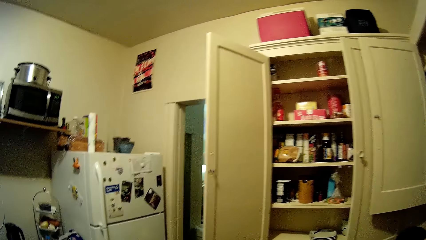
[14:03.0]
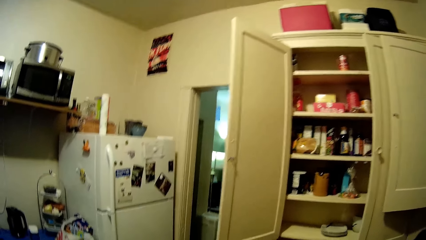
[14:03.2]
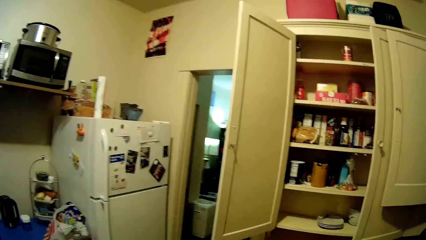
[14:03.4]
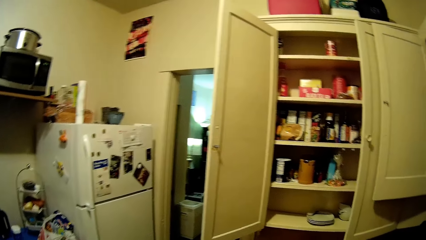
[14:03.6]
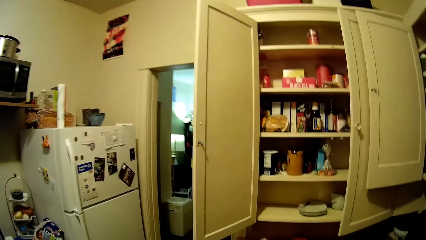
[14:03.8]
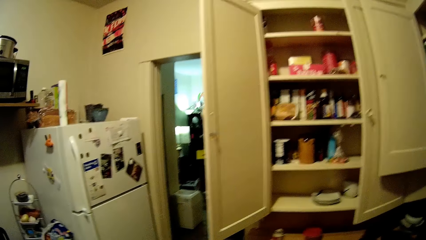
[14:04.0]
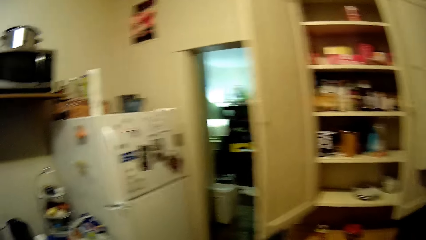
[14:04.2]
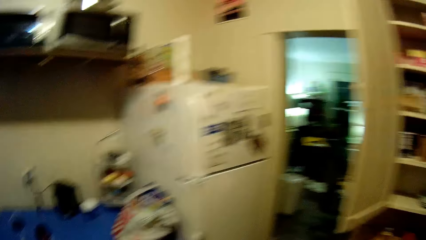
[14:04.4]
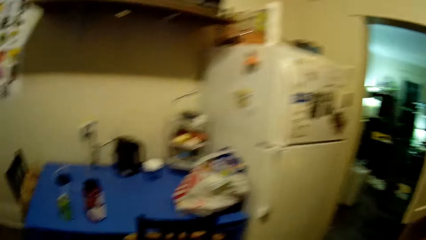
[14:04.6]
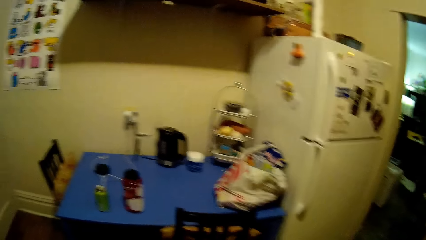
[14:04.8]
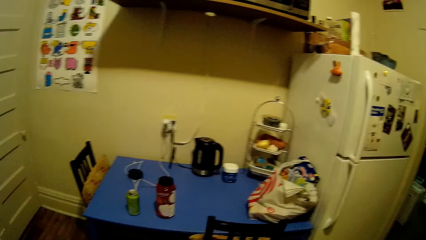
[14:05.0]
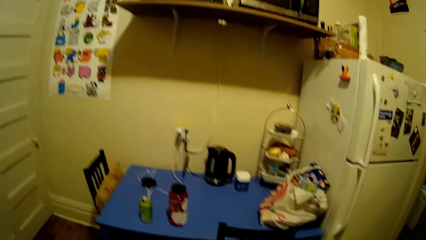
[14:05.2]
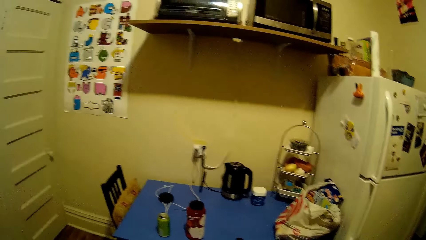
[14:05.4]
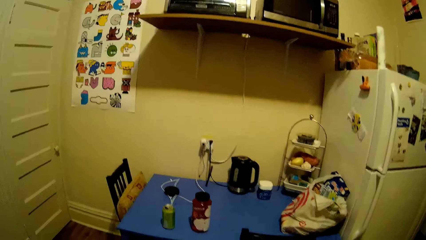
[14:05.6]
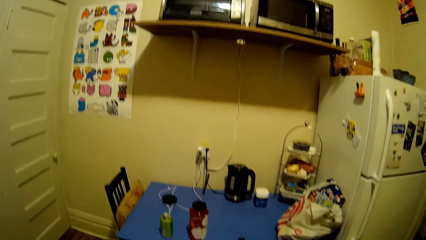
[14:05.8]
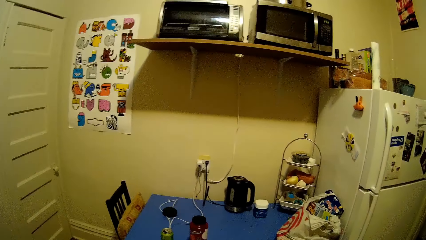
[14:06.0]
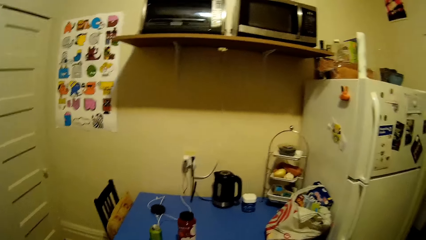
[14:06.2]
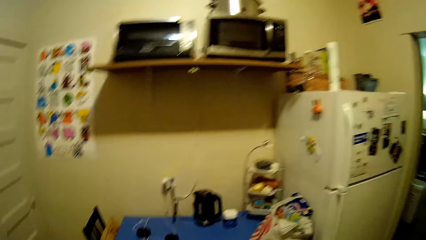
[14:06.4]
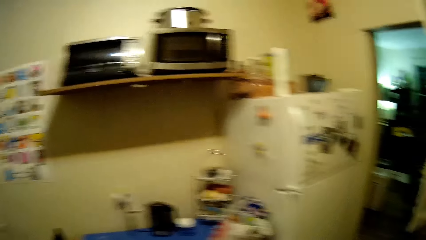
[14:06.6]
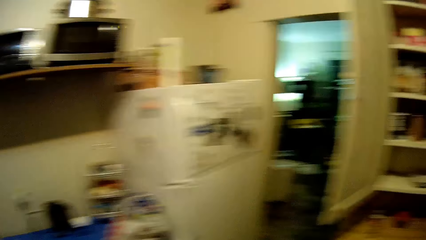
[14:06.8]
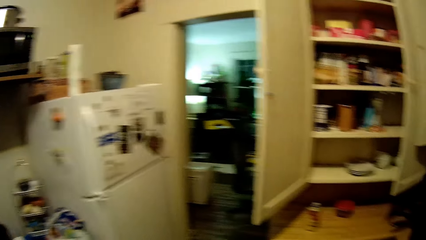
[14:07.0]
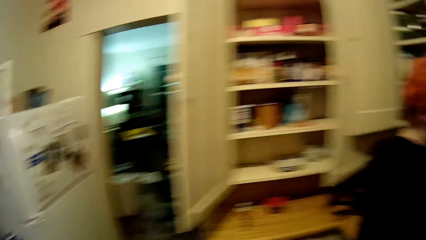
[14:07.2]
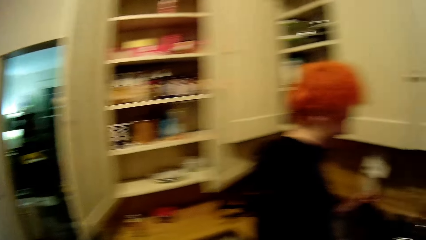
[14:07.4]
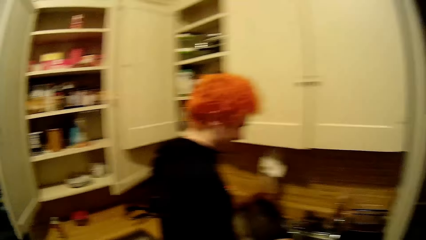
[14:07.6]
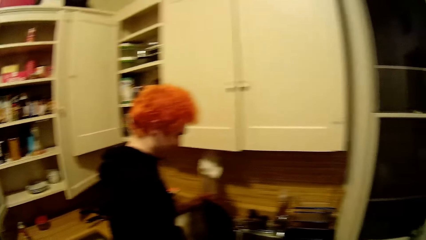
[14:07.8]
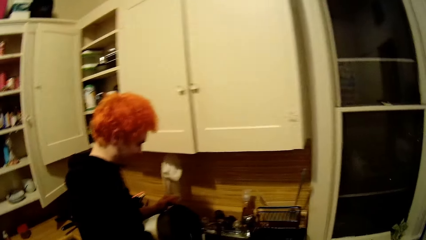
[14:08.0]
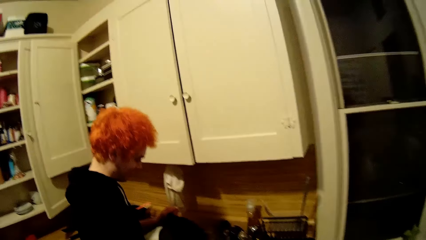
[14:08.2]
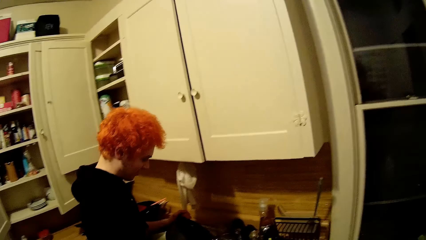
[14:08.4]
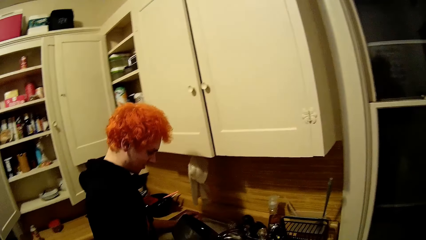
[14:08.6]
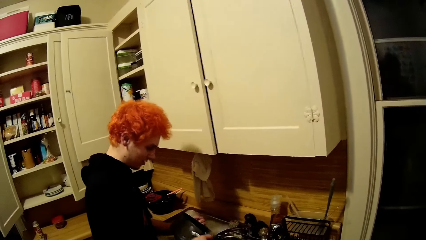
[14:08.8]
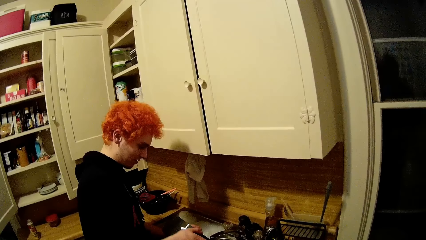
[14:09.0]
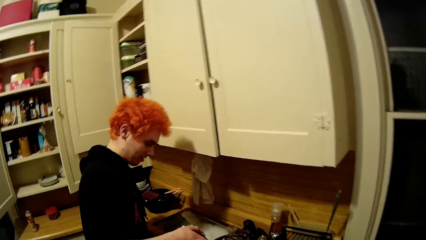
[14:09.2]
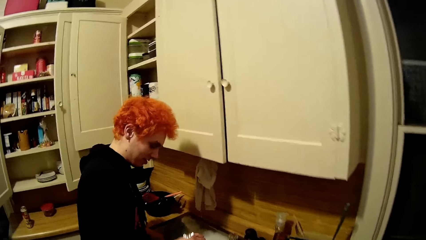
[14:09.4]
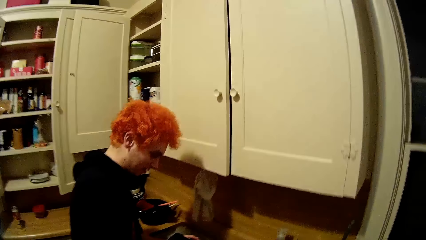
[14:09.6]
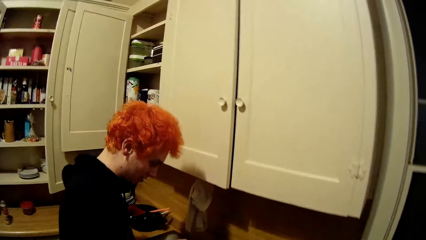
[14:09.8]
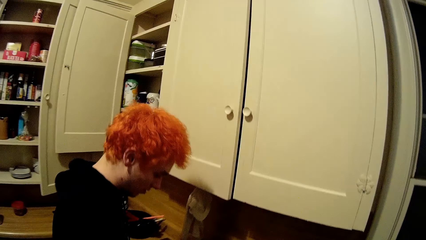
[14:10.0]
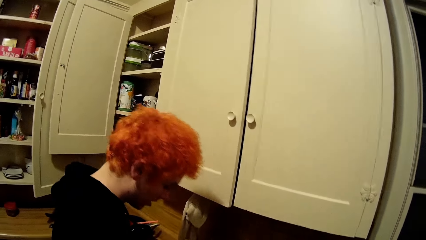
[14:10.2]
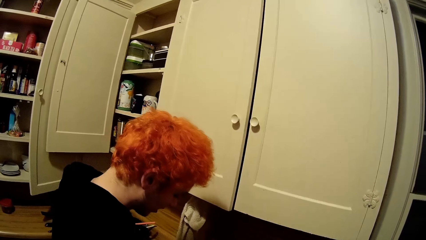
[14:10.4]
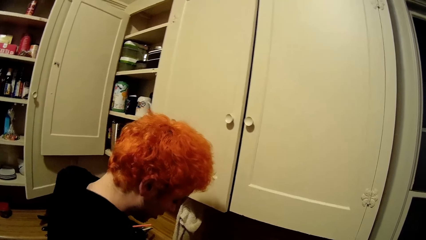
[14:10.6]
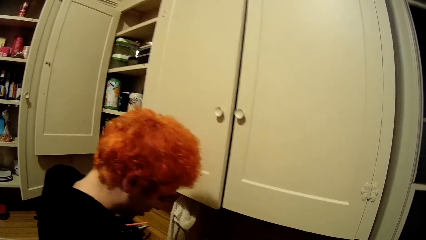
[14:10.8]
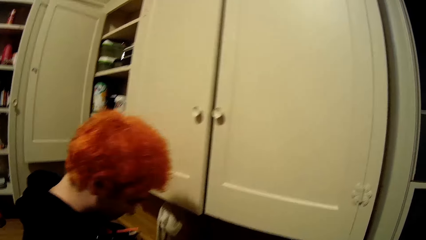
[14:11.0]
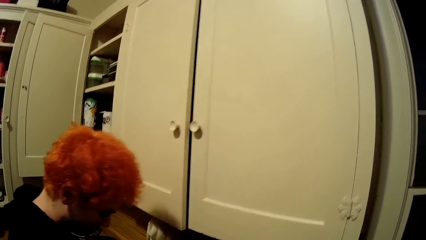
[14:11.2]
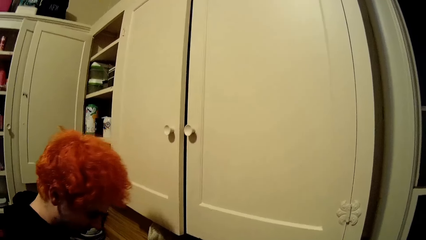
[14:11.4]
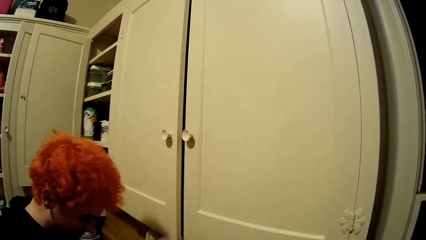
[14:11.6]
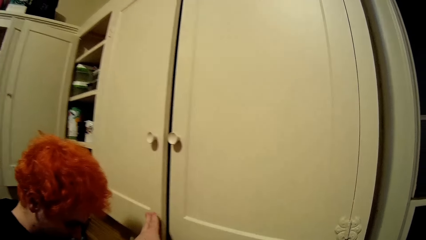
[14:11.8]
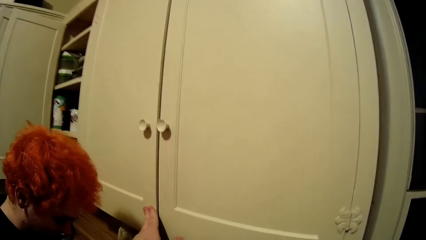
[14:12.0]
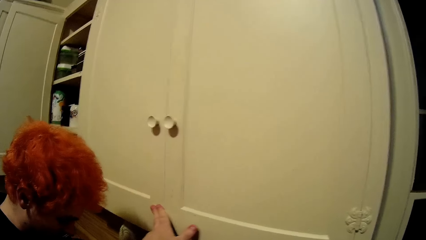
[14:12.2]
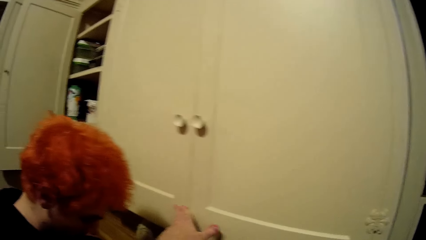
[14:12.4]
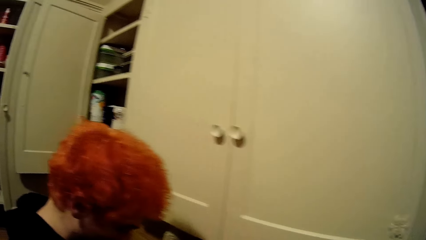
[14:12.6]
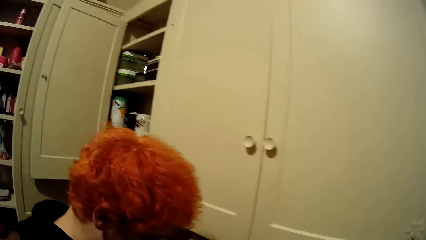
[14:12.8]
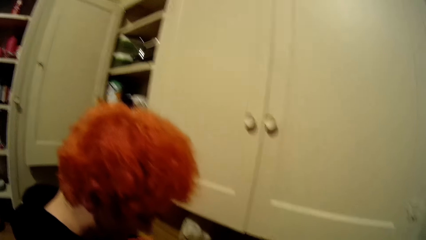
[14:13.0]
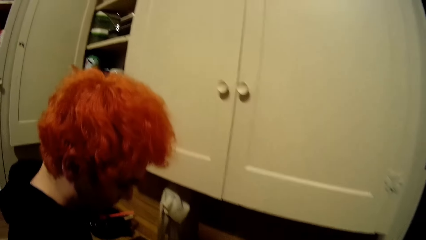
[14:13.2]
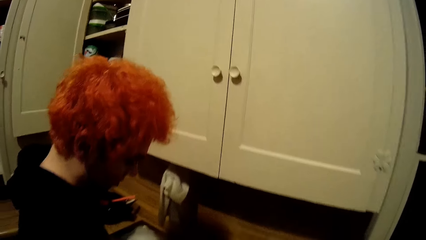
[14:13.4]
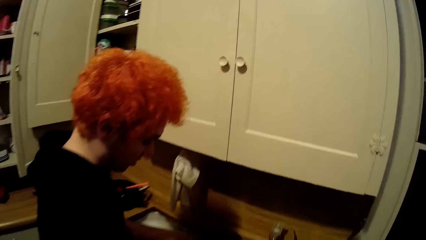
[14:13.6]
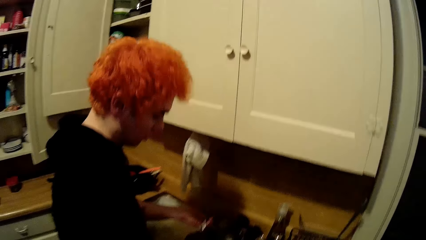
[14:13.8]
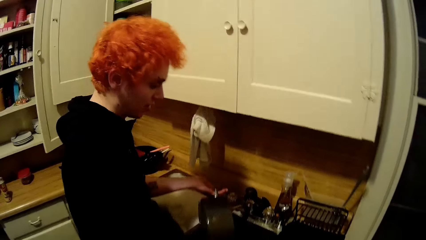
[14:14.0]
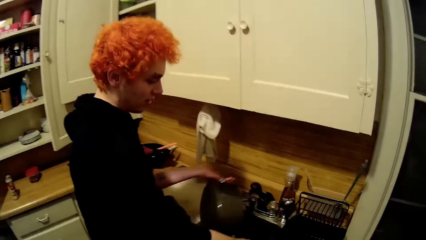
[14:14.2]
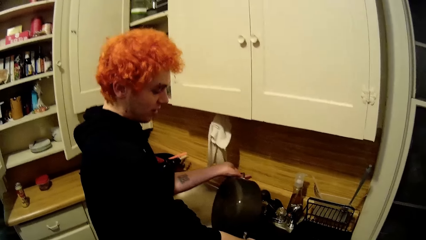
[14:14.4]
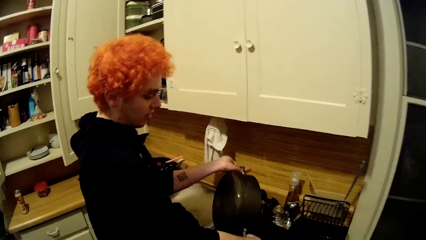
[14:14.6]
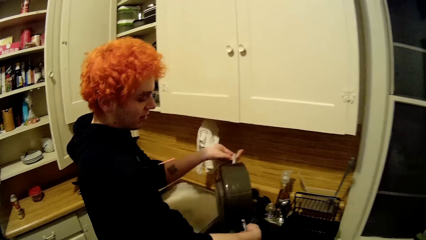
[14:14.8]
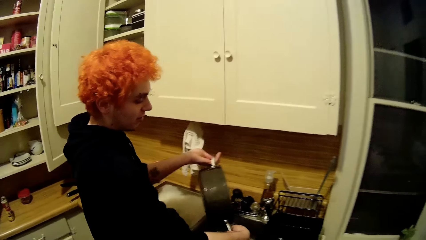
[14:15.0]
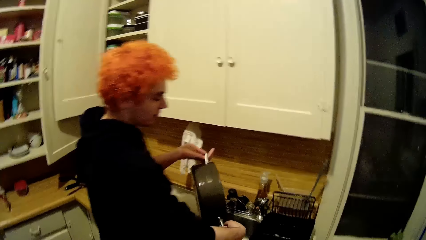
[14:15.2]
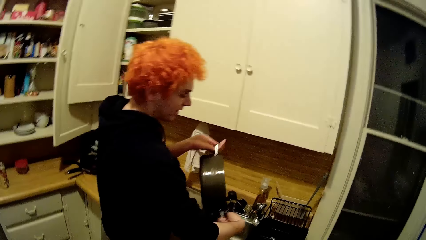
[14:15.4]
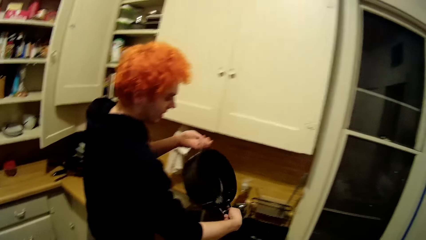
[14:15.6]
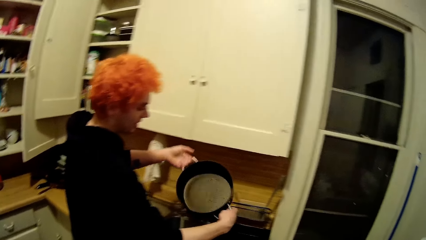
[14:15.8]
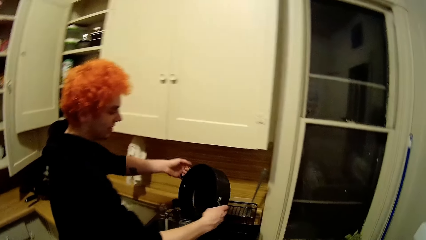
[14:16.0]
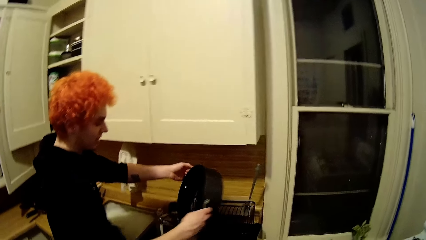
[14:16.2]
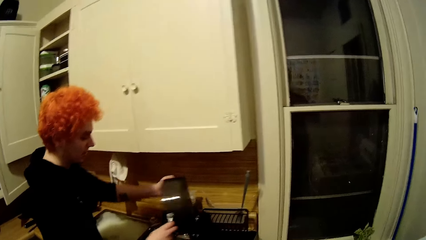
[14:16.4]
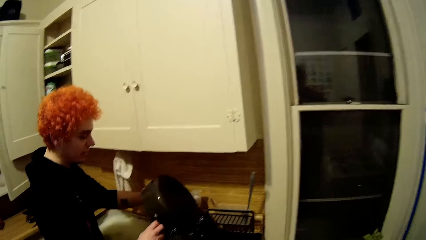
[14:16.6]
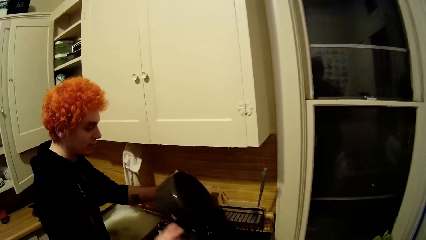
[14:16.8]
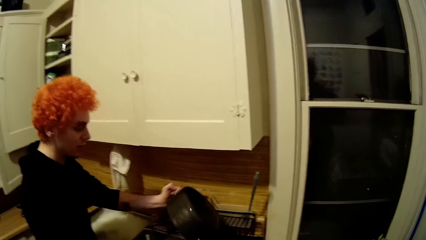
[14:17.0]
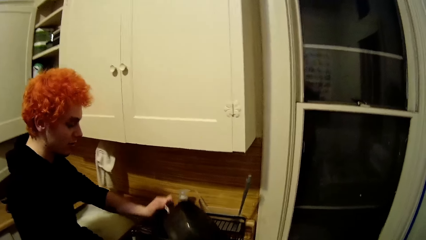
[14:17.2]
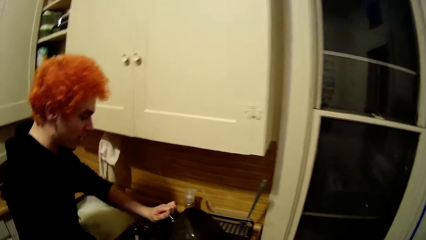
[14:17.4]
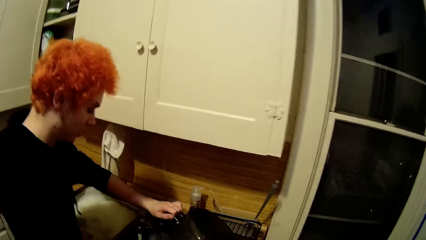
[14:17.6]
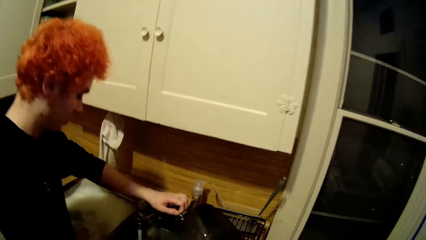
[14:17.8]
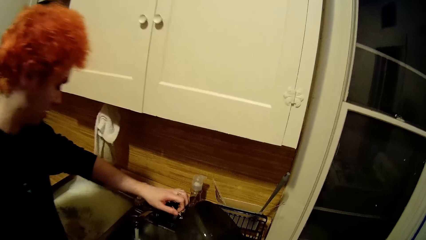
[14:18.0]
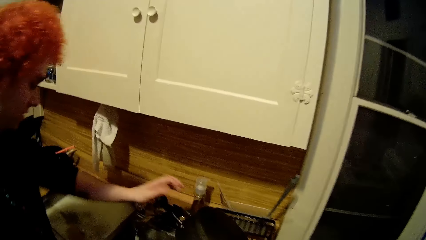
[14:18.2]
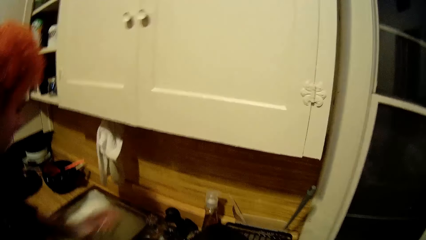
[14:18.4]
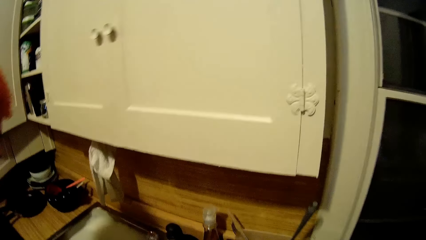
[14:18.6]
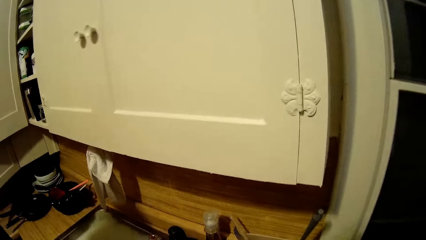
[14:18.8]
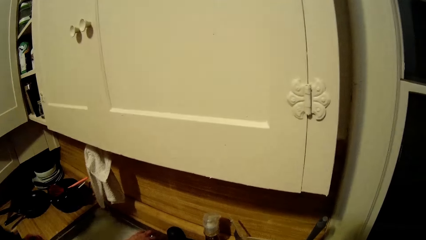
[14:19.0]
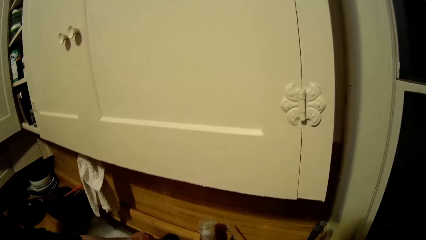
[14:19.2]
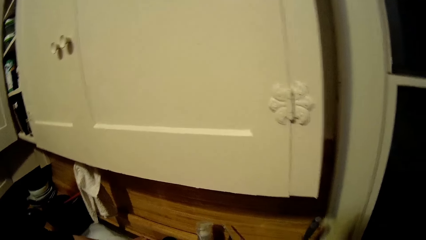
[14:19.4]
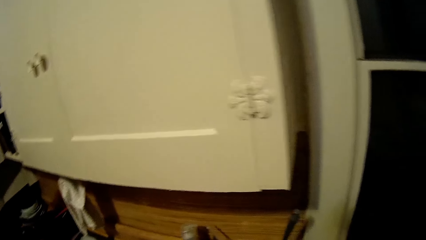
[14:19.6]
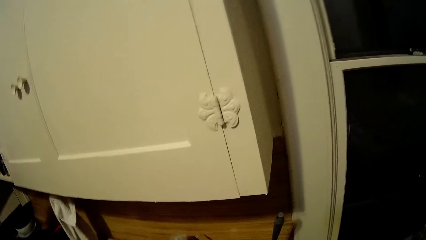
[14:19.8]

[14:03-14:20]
The camera wearer walks around the house. They look around. They stare around the house. A man places the cooking pot on the cooker.
